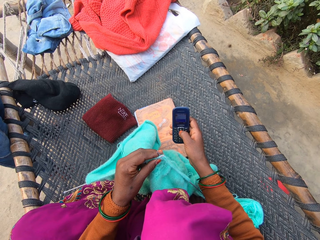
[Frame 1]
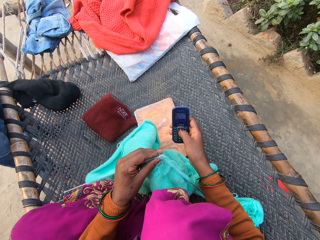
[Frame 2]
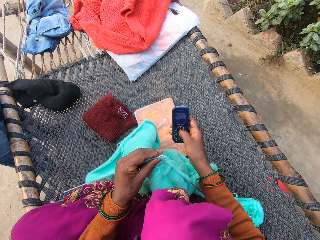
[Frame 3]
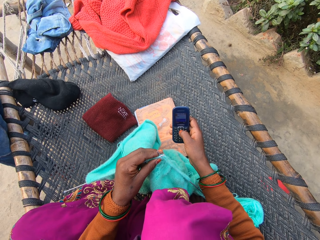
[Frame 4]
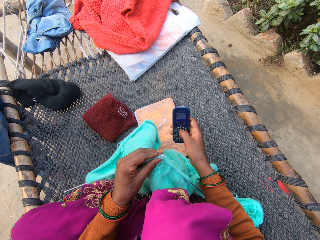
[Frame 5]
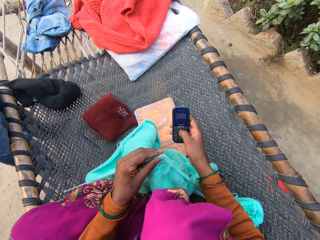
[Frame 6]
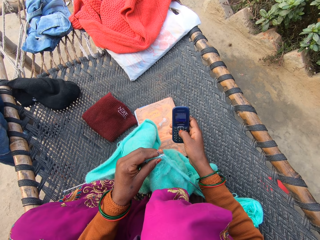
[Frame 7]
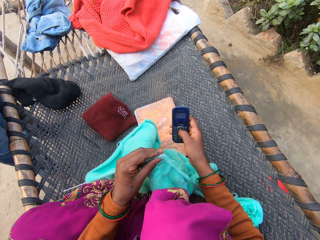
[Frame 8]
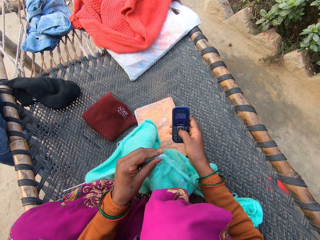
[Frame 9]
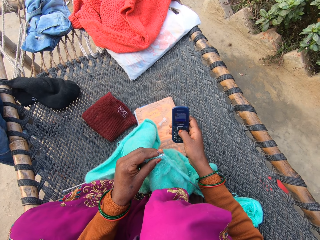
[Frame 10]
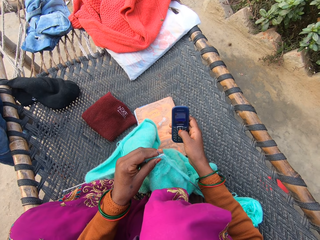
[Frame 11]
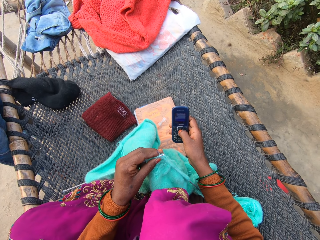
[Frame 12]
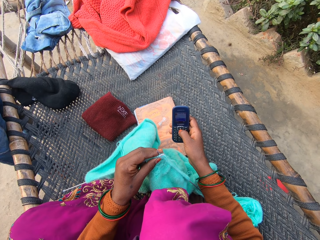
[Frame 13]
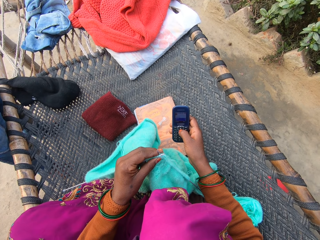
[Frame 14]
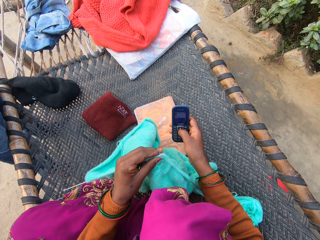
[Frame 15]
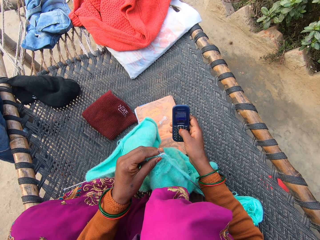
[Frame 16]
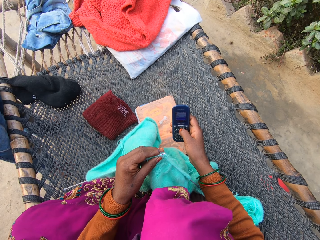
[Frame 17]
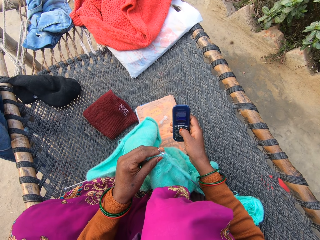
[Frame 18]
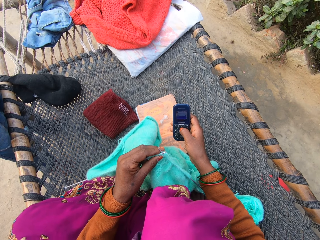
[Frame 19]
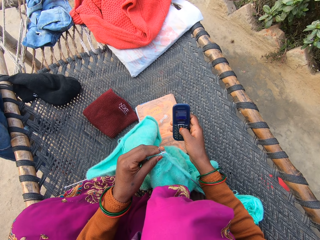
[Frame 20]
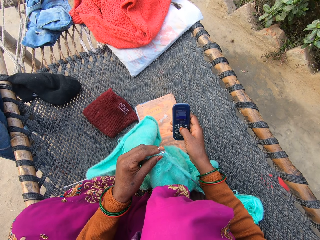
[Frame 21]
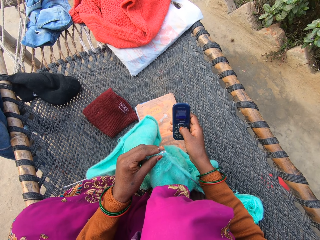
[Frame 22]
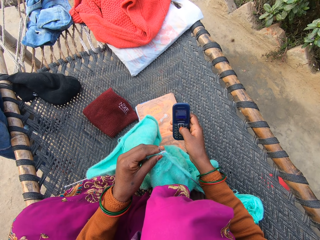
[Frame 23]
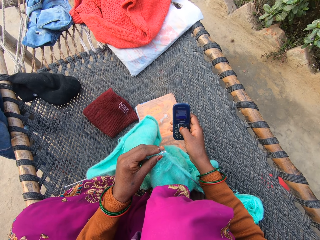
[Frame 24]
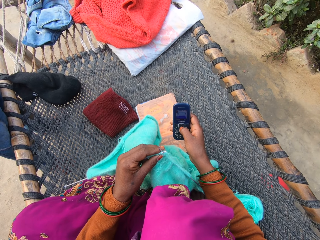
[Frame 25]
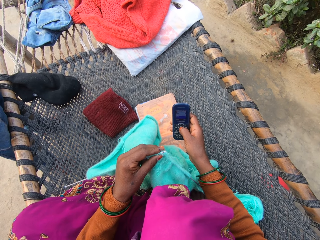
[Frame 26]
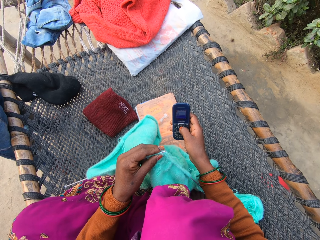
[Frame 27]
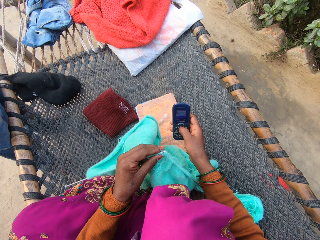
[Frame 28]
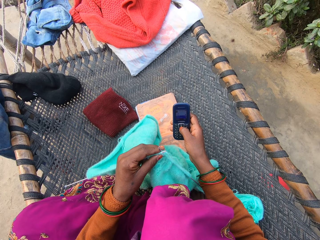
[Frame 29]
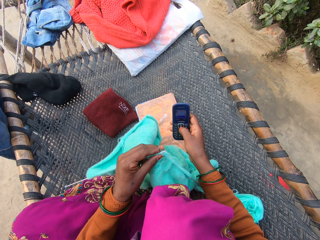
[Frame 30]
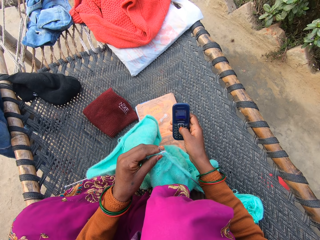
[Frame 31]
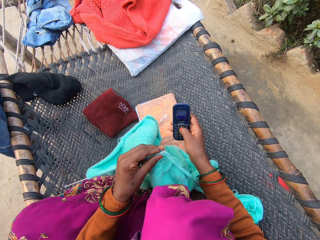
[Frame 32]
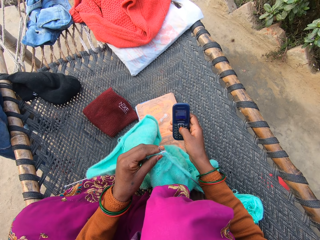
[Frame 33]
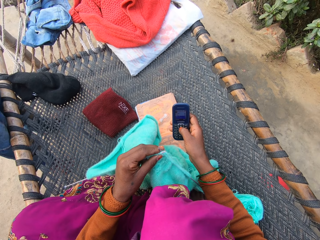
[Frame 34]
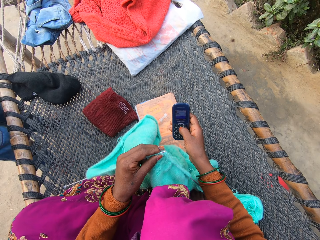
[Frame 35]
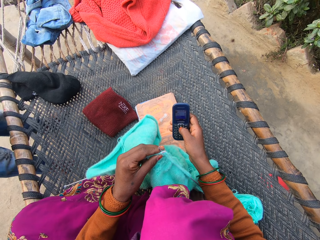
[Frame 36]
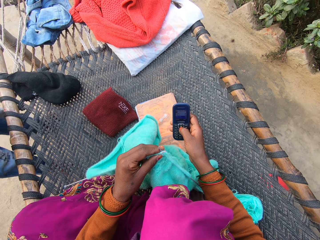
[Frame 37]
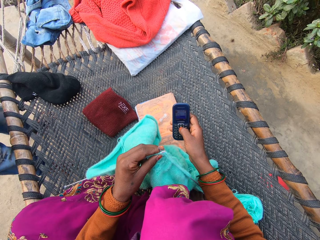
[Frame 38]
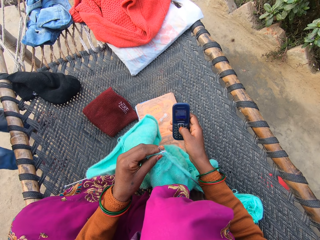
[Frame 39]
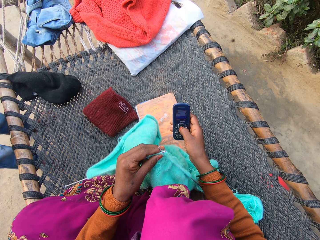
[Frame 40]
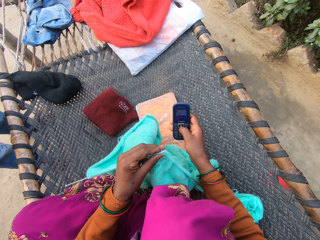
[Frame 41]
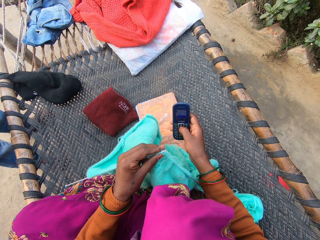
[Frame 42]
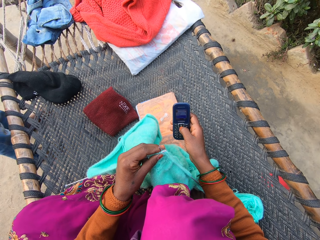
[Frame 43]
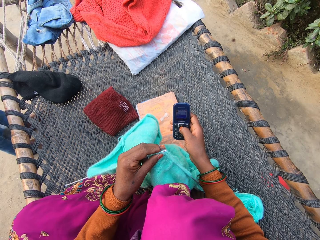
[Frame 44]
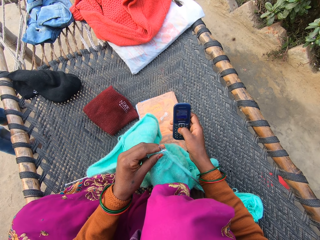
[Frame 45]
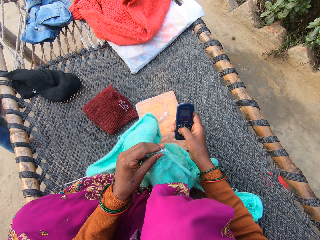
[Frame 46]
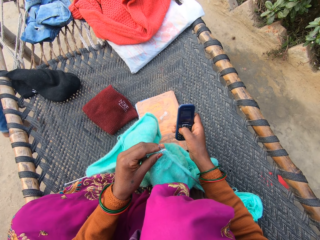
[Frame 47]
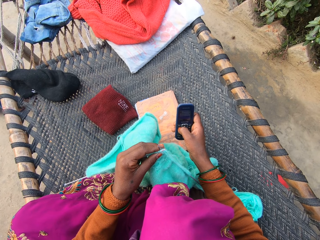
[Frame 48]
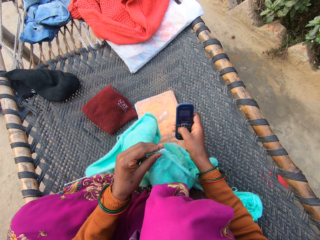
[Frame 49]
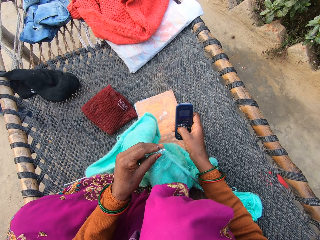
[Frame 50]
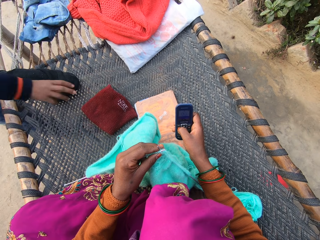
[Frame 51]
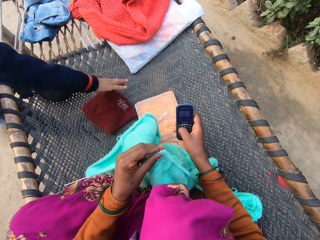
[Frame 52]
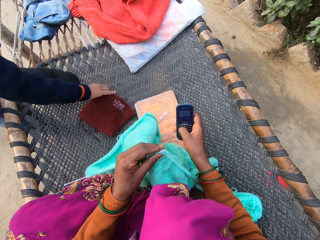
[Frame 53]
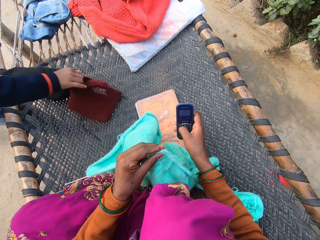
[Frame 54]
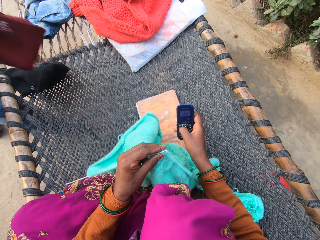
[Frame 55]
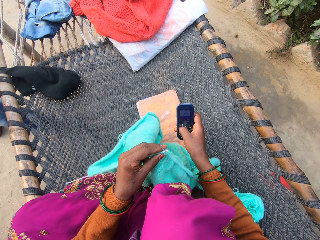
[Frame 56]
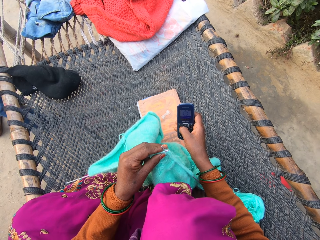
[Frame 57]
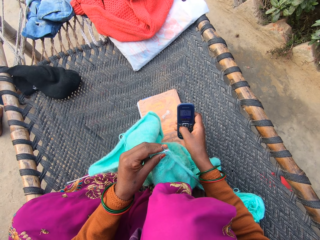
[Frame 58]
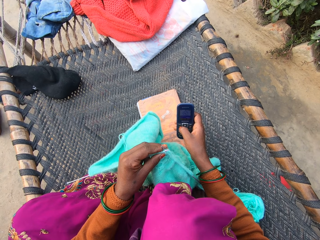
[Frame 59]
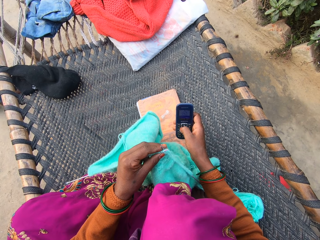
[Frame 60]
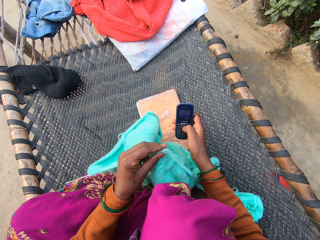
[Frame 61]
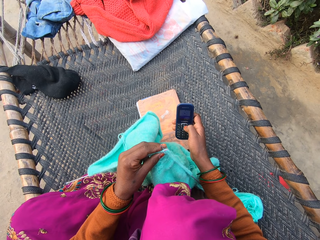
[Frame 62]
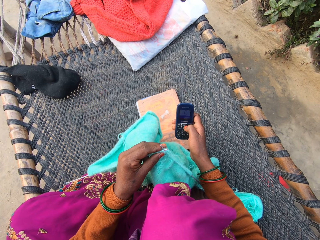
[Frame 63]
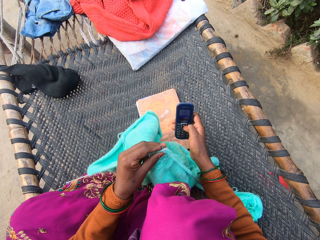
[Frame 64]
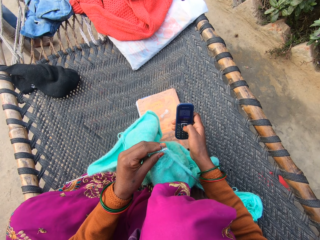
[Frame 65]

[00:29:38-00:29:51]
The camera wearer presses a phone. A child walks around the compound. The child picks up a wristband or bag with his right hand.

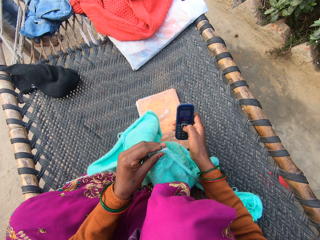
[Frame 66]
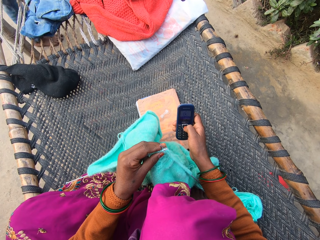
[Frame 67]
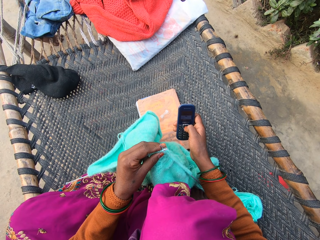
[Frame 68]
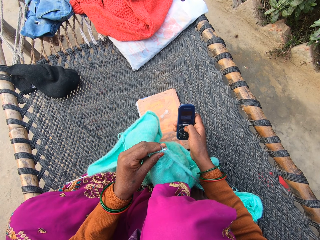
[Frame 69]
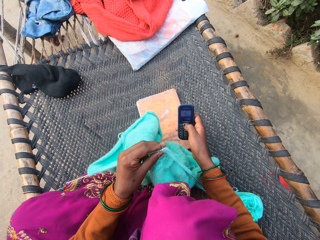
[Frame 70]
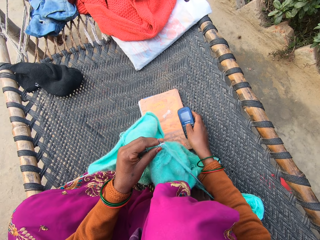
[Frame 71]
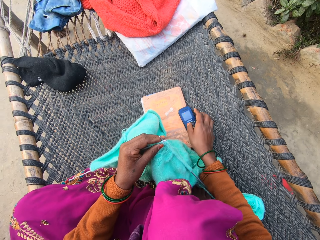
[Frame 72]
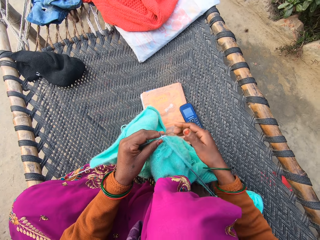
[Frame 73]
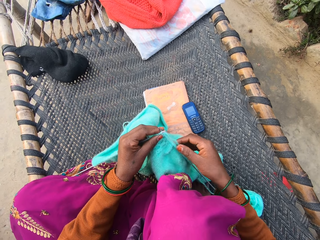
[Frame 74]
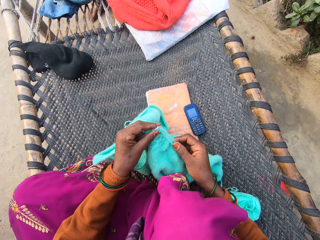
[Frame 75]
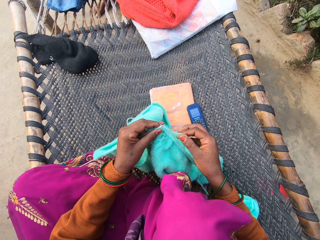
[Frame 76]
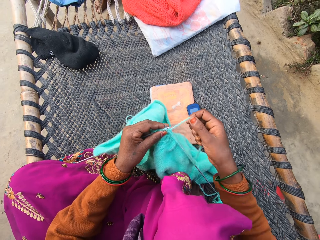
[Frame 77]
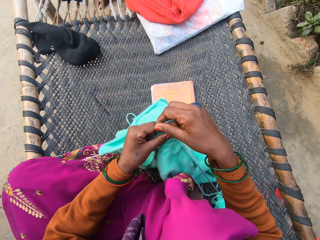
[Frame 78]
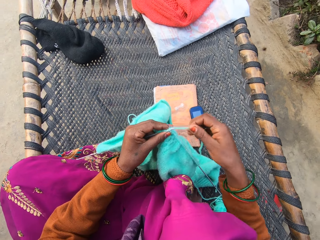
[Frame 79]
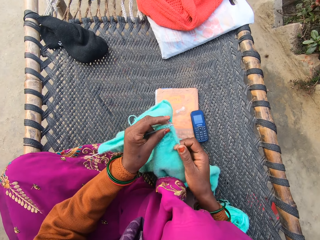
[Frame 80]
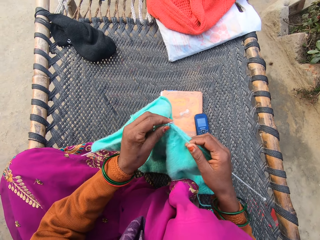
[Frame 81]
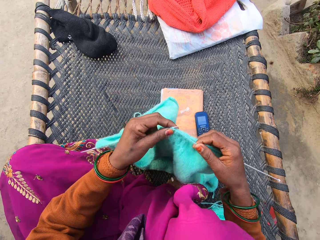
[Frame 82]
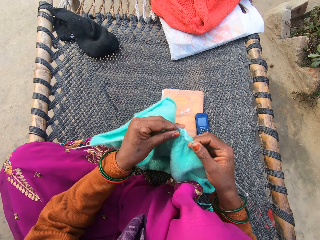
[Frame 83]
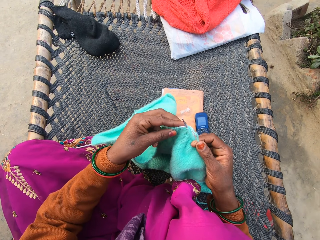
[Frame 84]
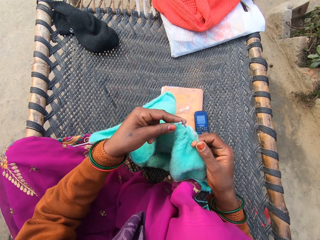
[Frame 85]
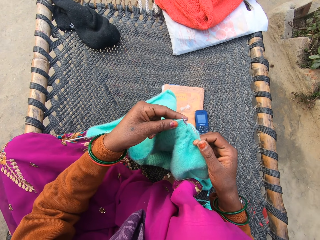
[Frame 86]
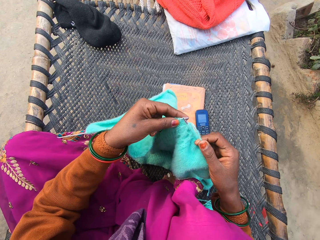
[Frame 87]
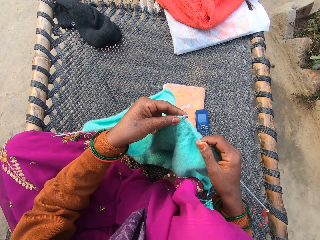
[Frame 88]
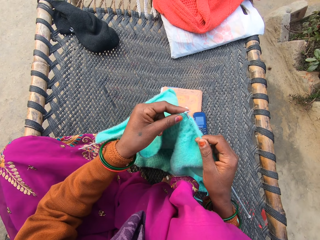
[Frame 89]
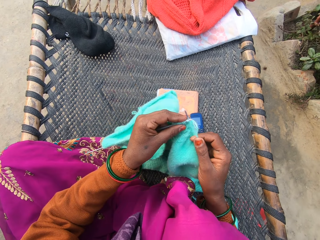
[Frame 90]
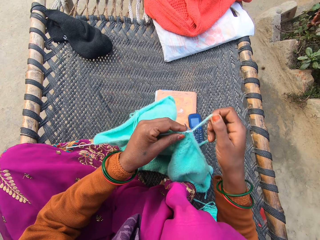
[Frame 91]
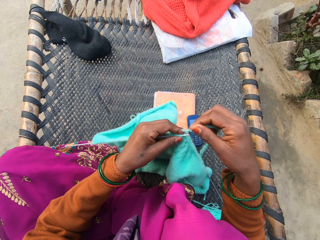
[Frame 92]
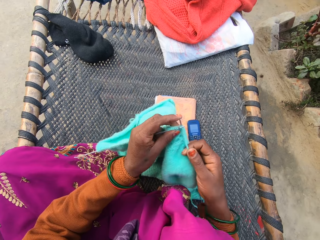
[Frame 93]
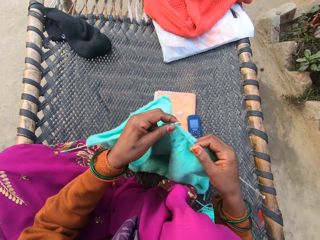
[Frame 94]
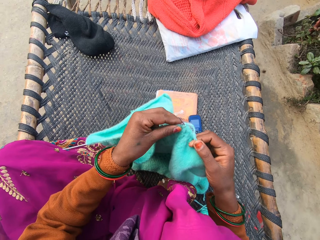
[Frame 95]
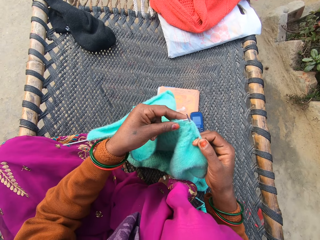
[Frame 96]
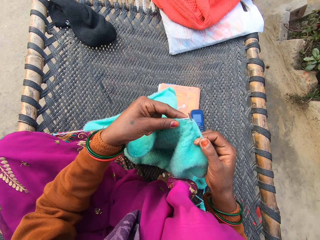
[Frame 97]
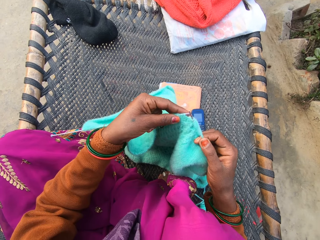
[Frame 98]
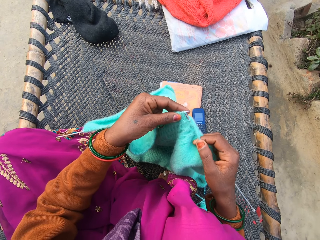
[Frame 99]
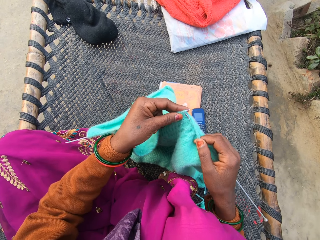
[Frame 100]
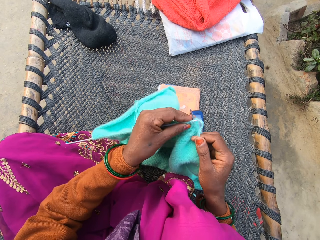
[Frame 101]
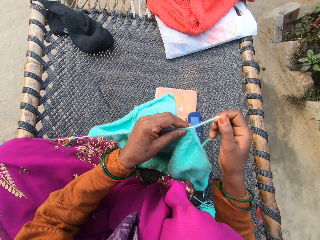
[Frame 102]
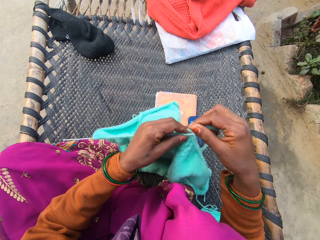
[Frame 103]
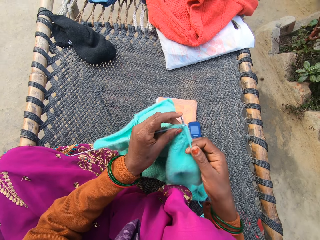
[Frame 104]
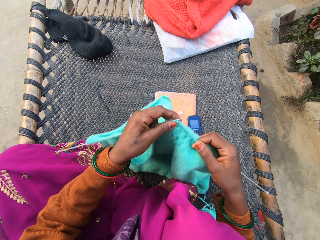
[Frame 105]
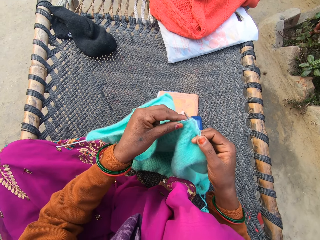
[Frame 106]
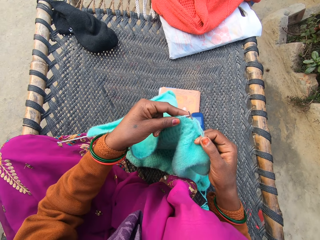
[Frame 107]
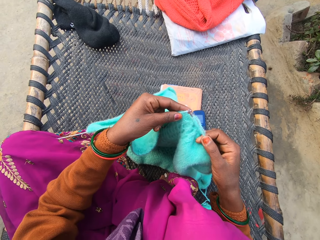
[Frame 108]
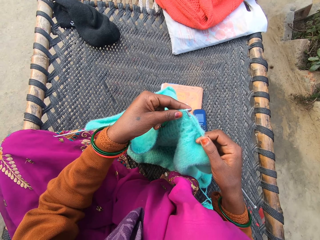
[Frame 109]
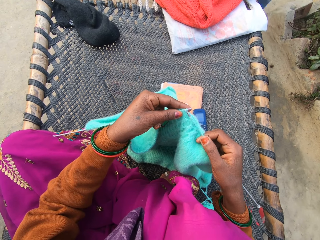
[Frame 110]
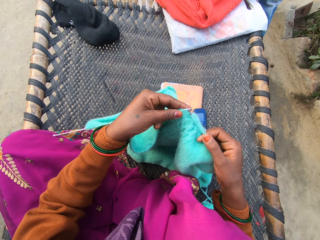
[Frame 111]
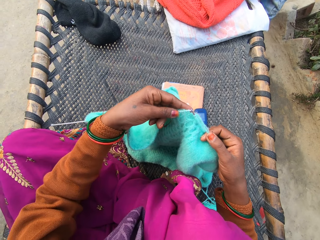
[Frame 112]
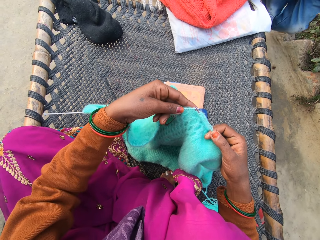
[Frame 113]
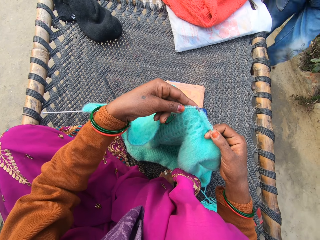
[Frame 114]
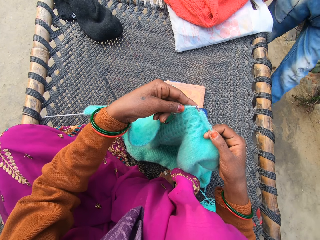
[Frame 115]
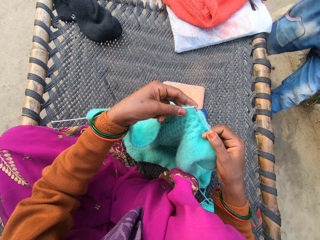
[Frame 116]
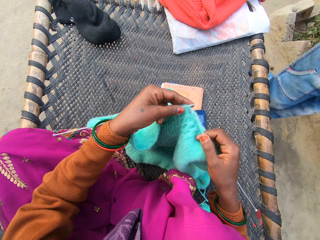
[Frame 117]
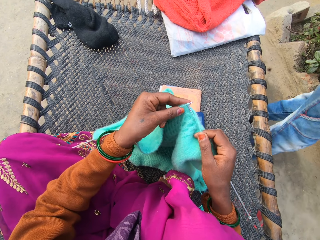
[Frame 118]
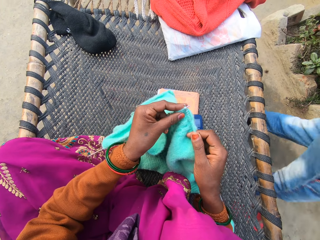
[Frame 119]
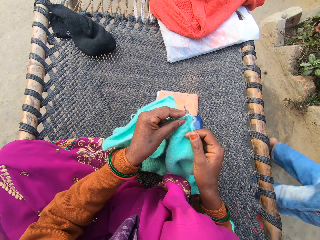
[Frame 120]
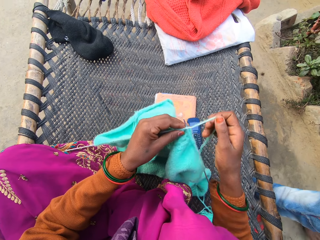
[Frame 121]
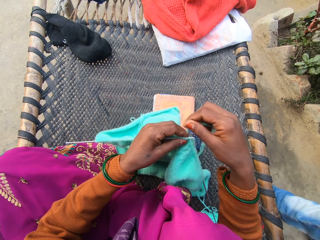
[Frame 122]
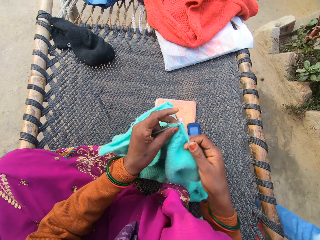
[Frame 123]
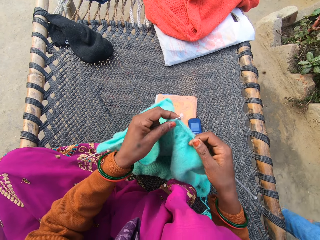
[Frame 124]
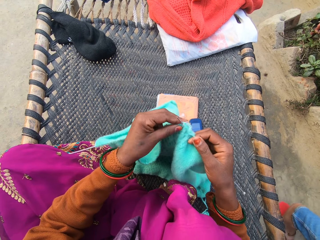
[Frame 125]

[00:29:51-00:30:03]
The child walks around the compound. The camera wearer drops the phone on the rattan mat with her right hand. She knits the yarn with the knitting needles in both of her hands on the rattan mat. She folds a thread around a needle. She knits using the needle. She folds the thread around the needle. She knits using the needle. She folds the thread around the needle. The child walks past the camera wearer. The camera wearer knits using the needle.
